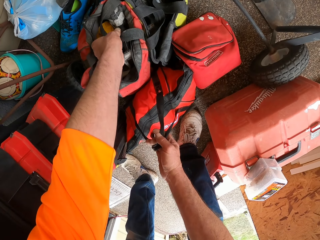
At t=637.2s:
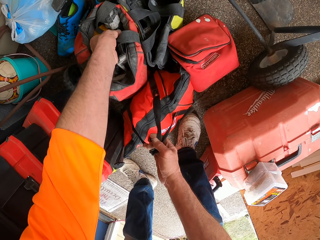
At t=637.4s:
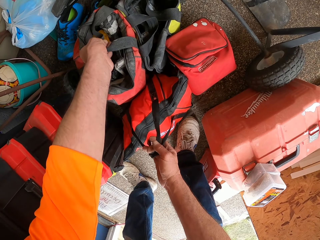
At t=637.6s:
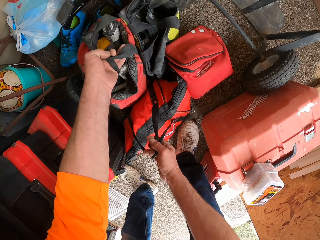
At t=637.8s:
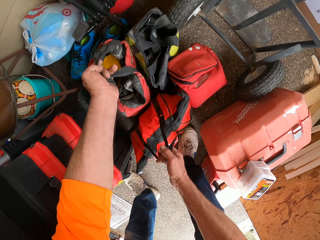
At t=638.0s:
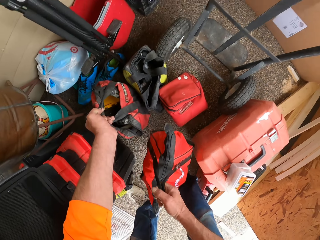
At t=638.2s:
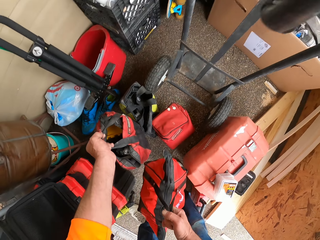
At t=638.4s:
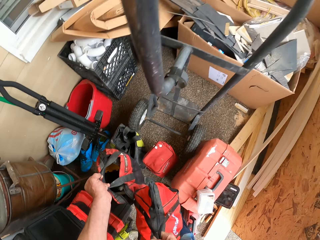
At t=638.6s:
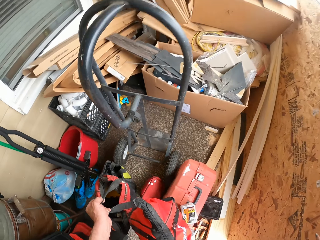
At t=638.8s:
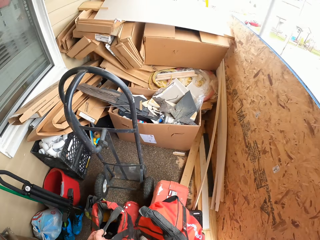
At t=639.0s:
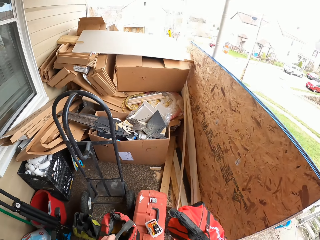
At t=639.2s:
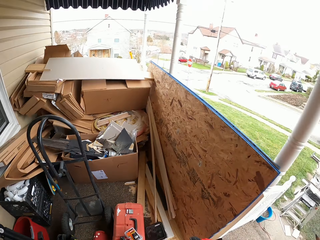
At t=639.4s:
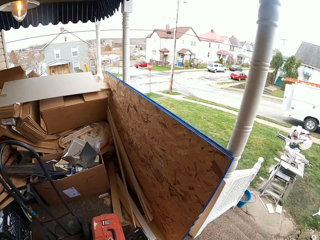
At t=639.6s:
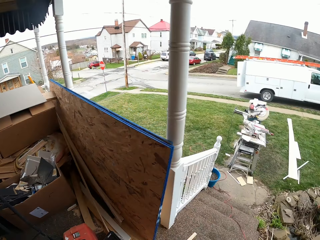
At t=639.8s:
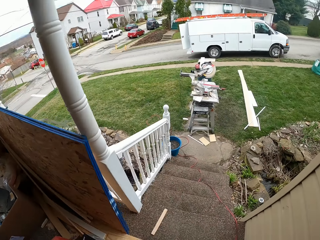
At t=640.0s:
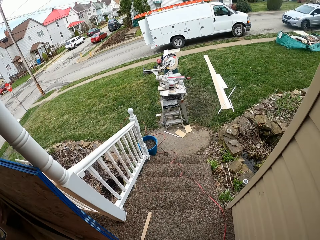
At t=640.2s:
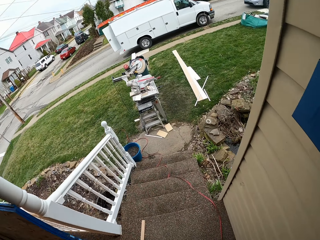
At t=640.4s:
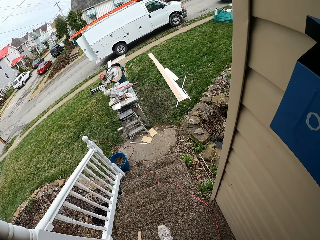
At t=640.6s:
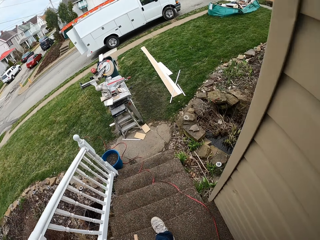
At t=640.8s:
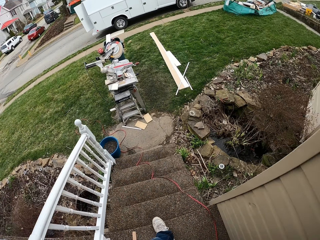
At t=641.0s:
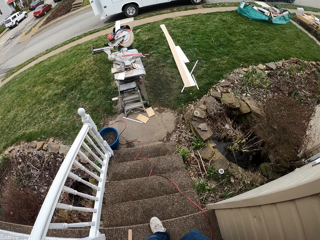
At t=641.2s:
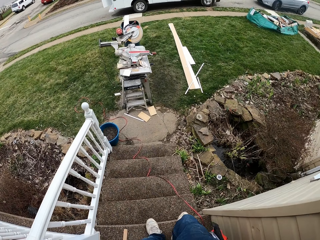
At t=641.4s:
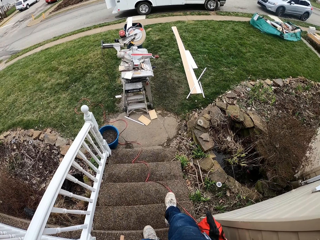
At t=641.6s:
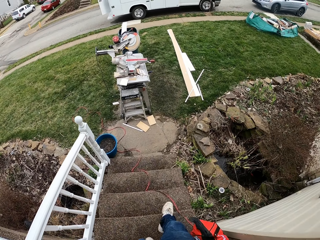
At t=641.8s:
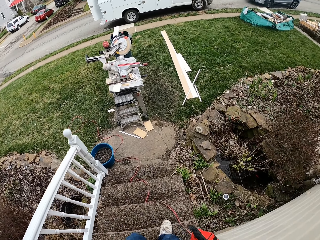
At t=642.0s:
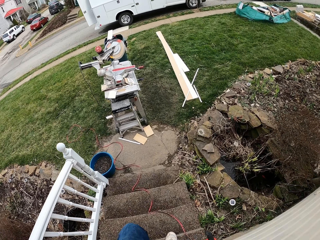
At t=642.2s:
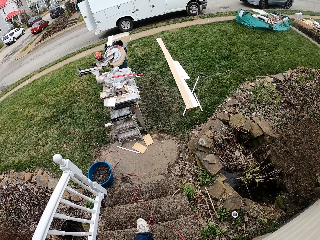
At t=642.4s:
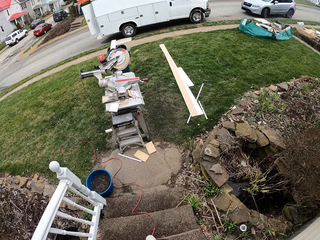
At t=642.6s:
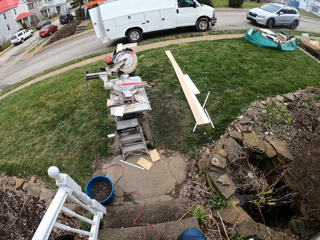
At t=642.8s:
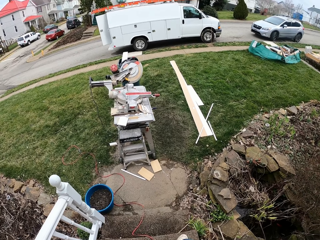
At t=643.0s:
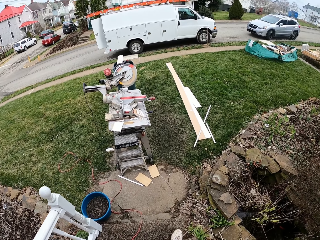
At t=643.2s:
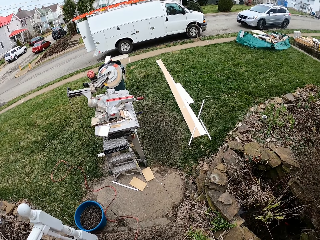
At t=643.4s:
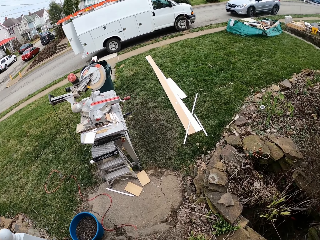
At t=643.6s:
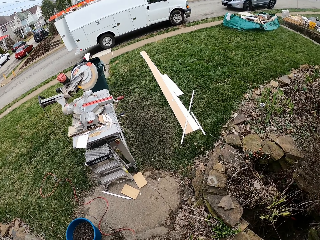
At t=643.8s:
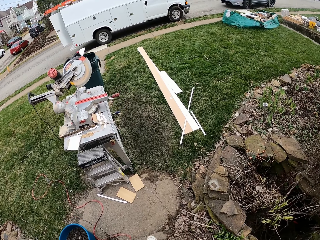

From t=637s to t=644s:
The camera wearer walks out of a room. They walk down the stairs.

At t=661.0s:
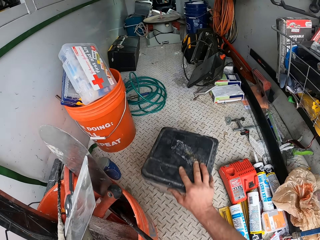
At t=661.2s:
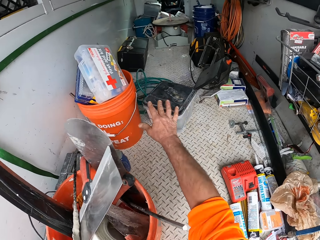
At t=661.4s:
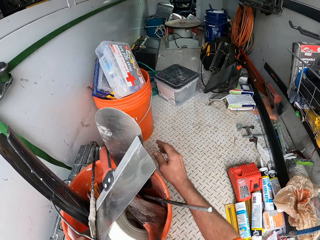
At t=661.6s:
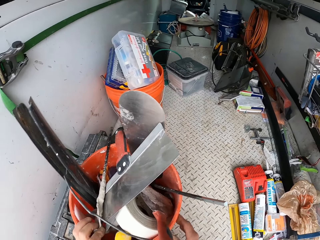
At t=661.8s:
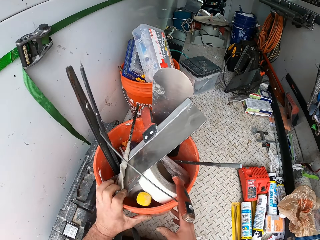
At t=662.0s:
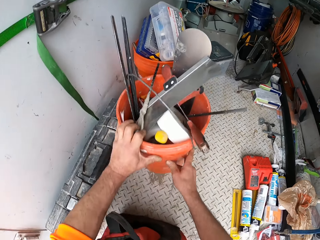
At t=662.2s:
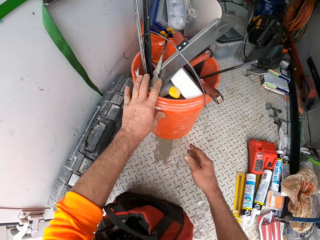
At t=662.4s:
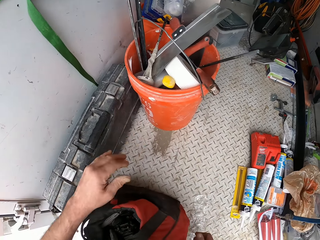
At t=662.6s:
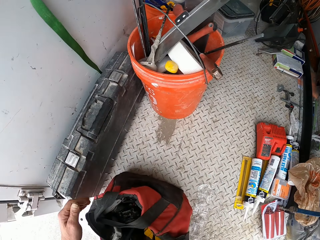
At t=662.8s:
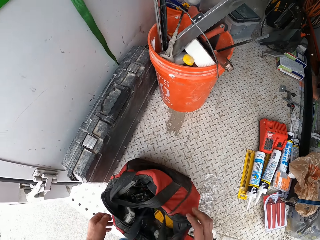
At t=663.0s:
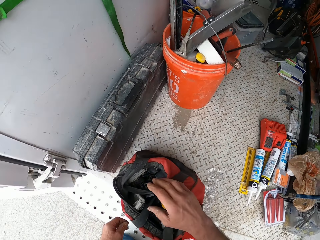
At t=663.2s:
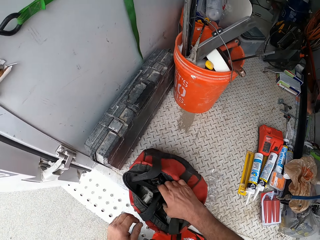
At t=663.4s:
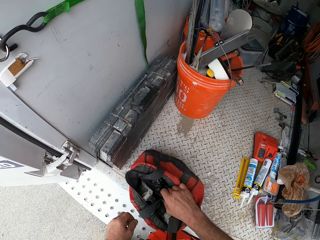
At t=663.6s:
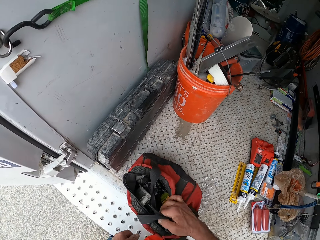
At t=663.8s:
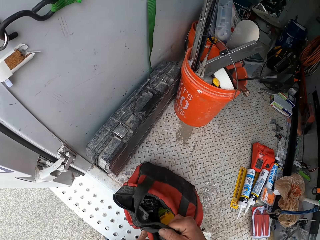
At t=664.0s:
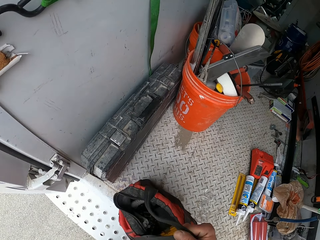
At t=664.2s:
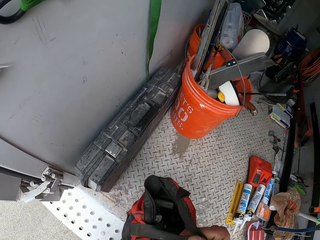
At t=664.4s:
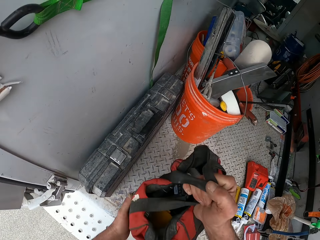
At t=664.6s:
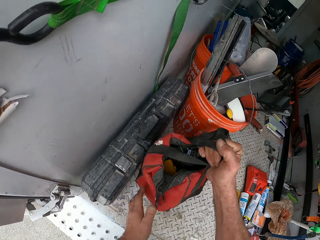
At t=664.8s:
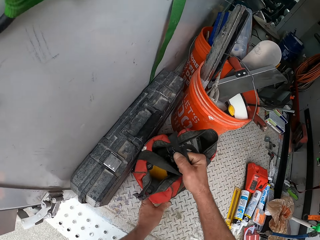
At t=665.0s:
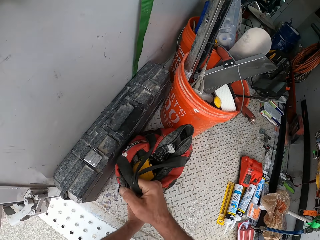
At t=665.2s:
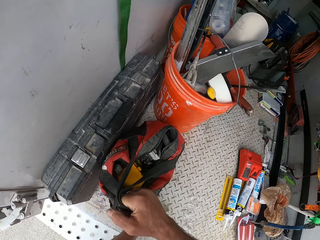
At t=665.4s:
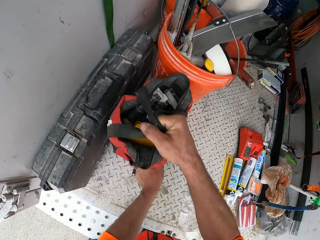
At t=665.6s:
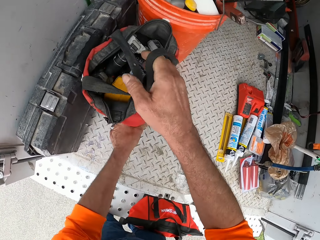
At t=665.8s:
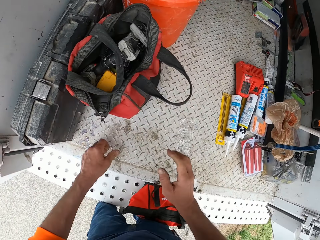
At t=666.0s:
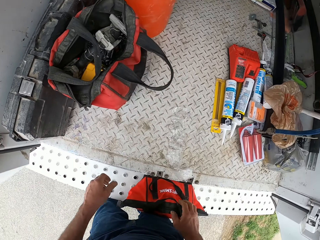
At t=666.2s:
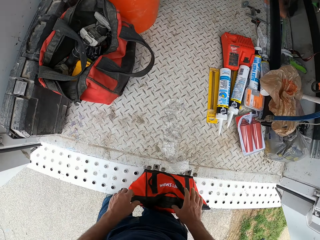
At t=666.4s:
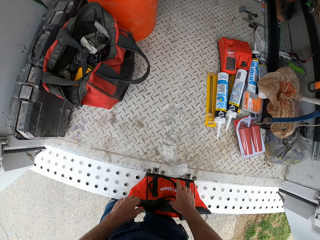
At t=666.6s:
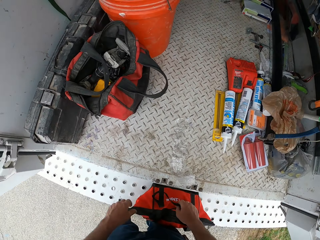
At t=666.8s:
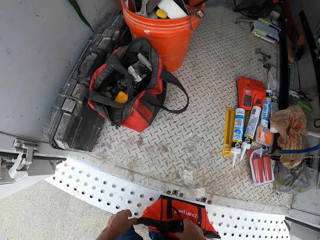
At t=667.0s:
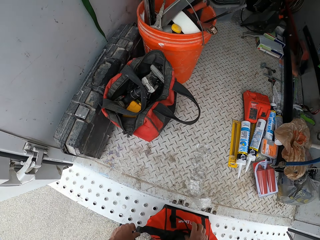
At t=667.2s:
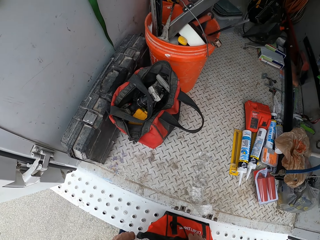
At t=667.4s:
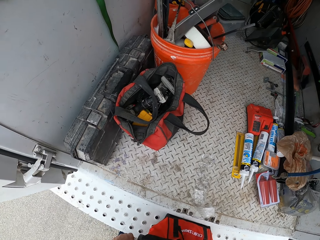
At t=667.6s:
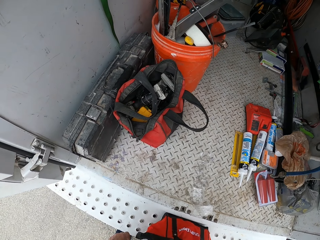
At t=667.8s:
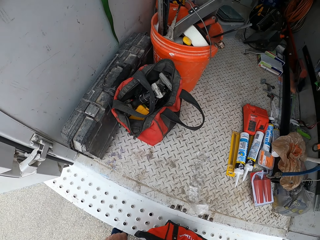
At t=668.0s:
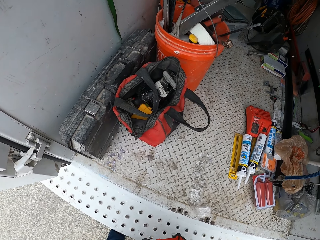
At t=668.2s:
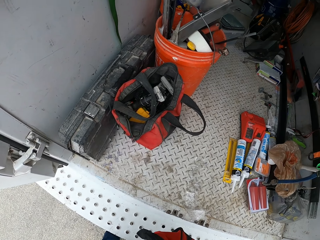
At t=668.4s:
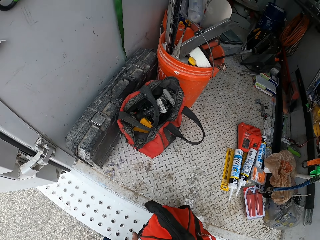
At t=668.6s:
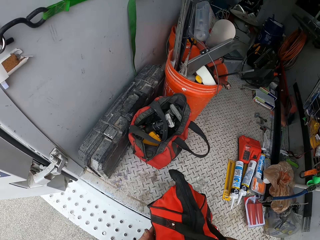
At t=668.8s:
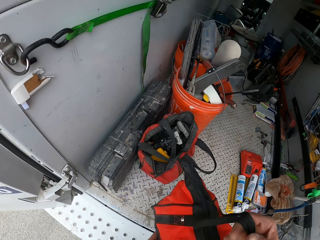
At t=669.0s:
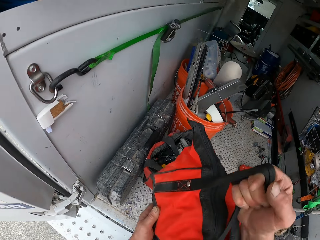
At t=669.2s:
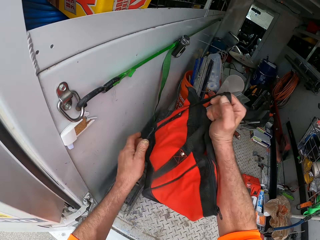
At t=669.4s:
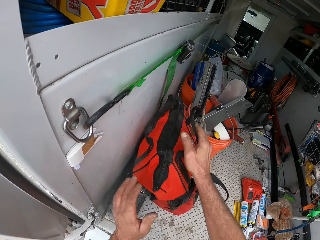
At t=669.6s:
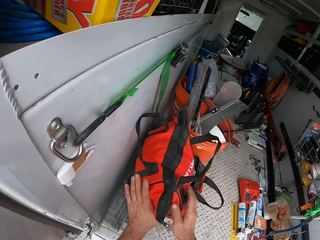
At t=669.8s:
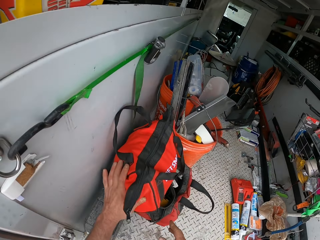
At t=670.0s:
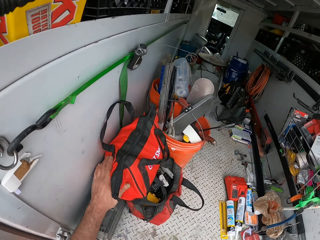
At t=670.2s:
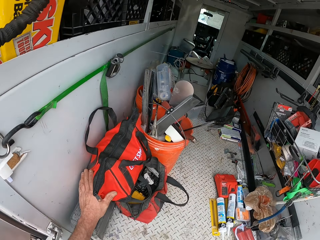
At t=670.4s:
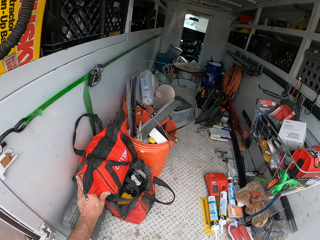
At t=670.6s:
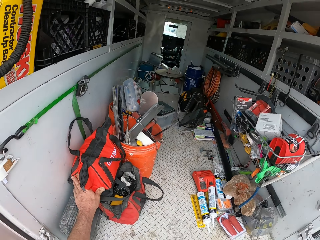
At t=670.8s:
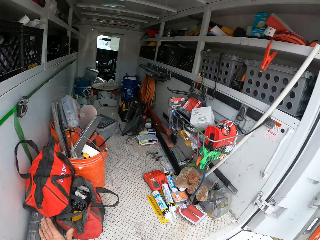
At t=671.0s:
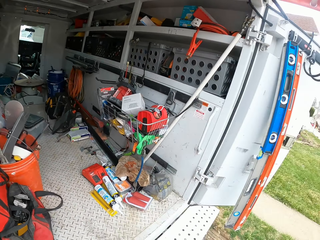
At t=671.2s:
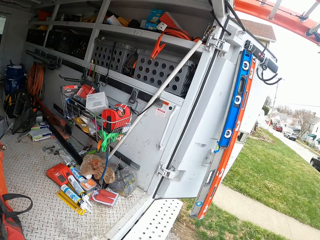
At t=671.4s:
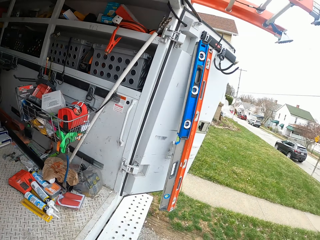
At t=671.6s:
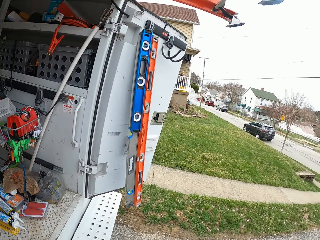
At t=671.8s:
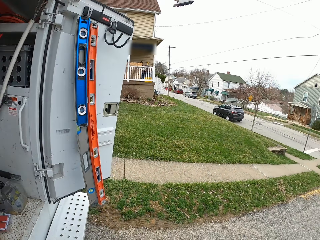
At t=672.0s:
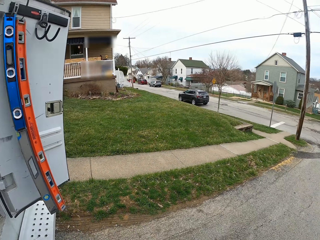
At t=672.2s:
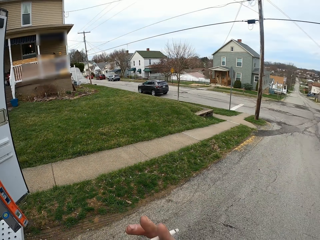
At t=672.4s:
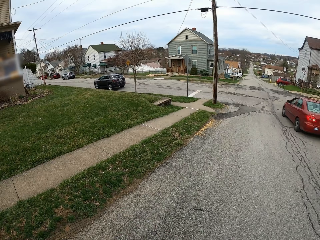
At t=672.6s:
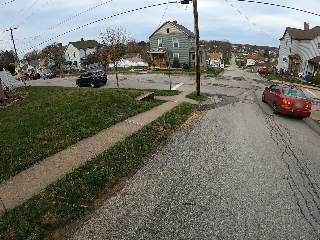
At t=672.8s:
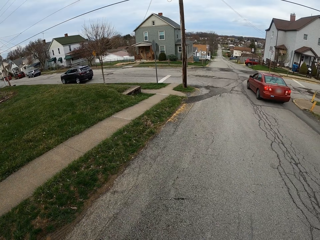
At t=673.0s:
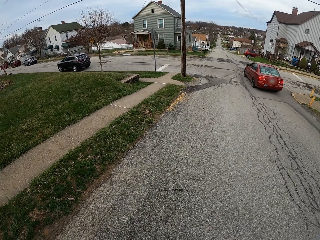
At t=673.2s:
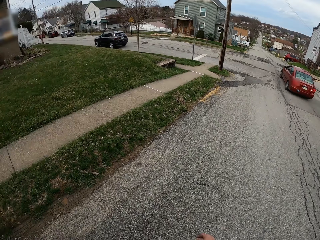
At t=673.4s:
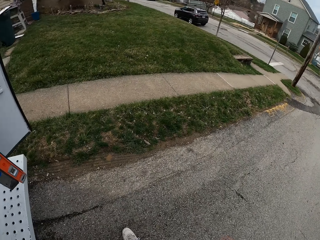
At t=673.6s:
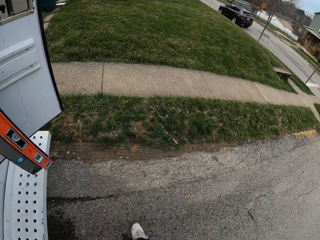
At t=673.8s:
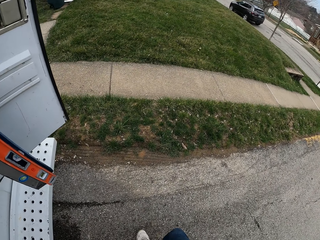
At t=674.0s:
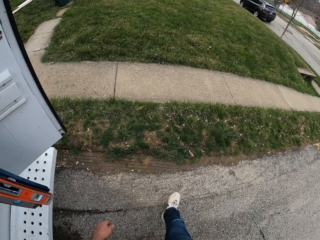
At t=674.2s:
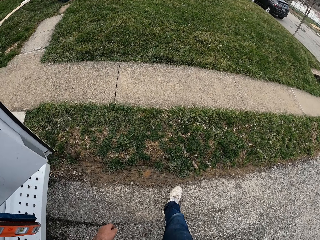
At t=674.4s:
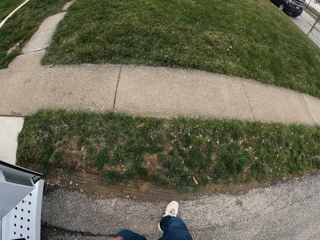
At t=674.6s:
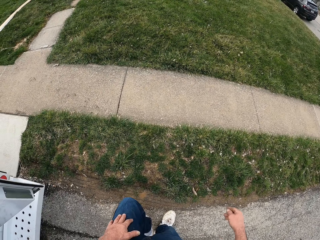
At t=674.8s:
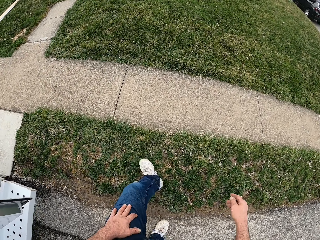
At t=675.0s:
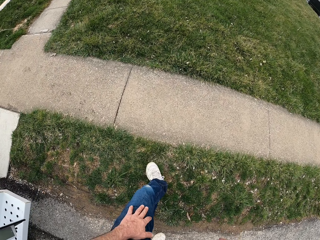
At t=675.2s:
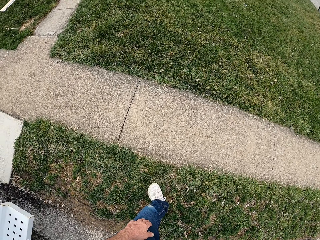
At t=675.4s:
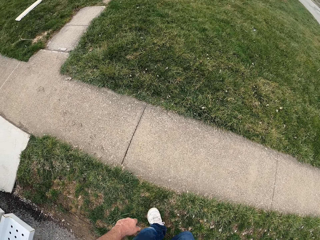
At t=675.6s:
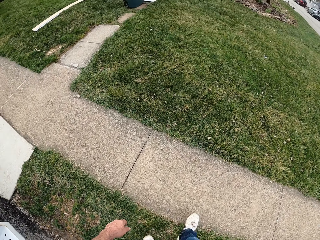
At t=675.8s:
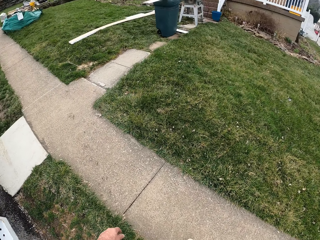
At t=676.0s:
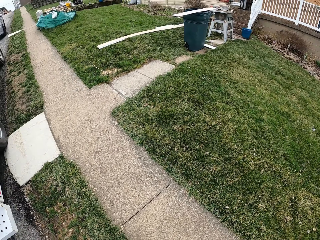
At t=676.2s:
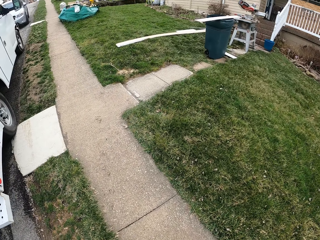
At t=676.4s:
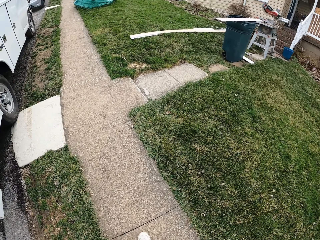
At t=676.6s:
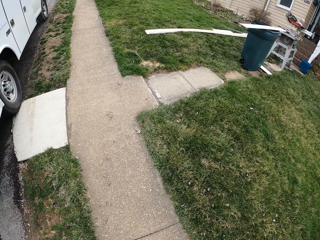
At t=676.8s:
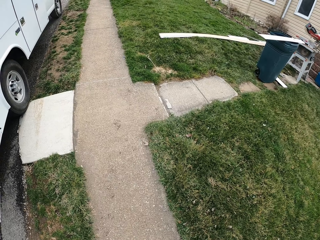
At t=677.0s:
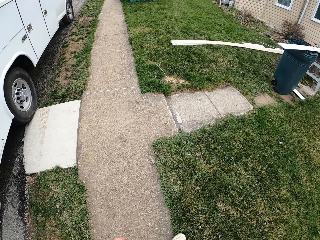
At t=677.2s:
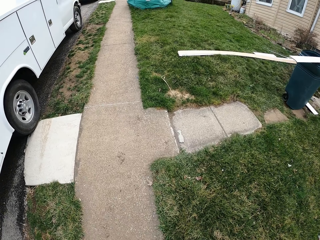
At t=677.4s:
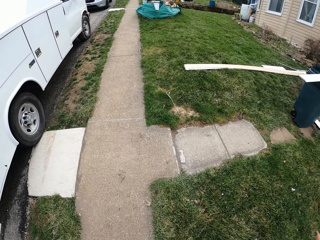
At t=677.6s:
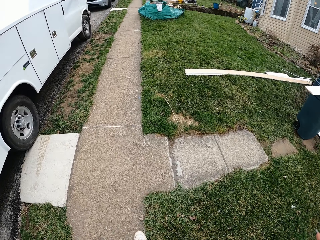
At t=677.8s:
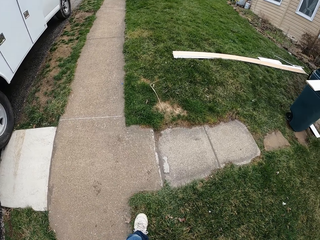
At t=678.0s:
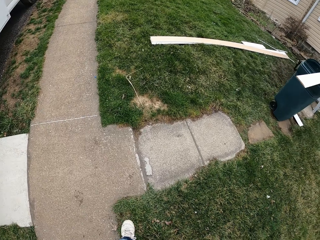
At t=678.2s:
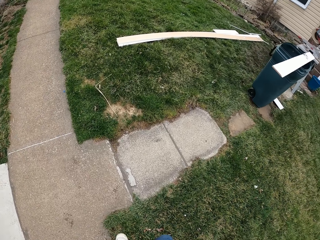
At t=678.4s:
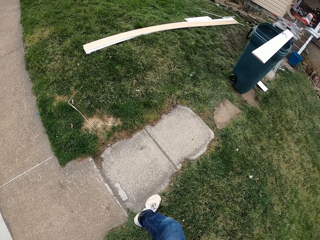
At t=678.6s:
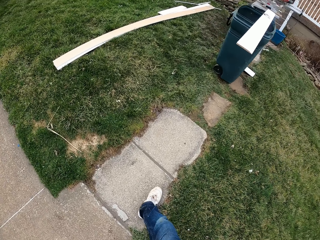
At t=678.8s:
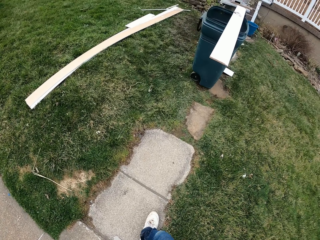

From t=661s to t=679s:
The camera wearer pushes a bucket in the truck with both hands. He picks up a bag. He adjusts the bag in the truck with his right hand. He drops the bag in the truck or van. He picks up the bag on the truck bumper with his right hand. He drops the bag on top of another in the truck with his right hand. He walks to a house.
